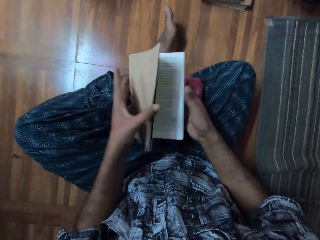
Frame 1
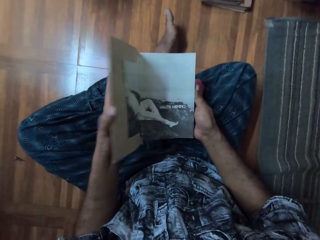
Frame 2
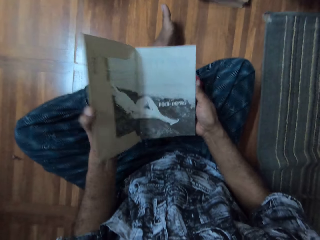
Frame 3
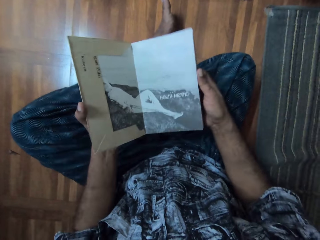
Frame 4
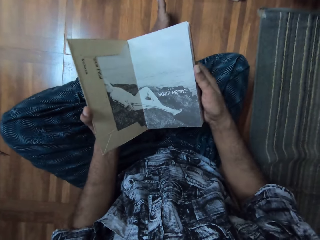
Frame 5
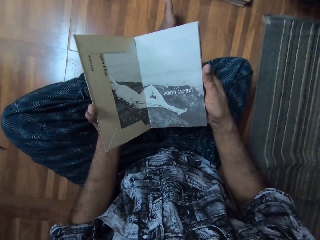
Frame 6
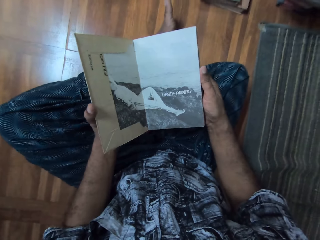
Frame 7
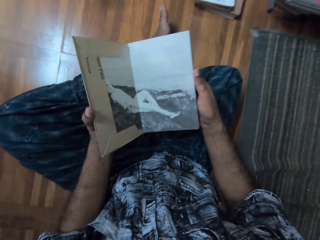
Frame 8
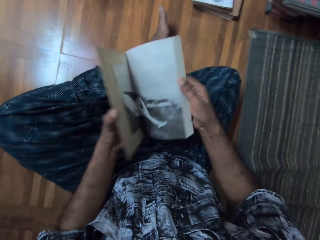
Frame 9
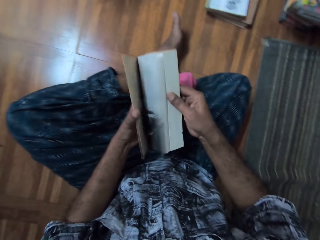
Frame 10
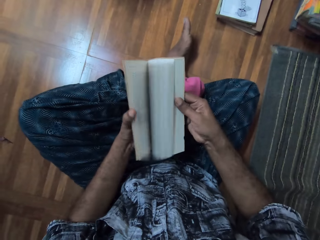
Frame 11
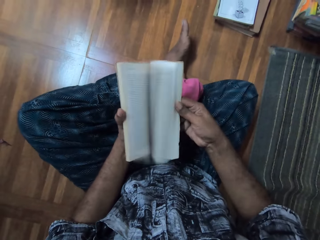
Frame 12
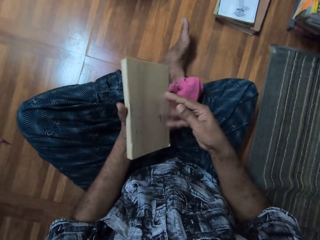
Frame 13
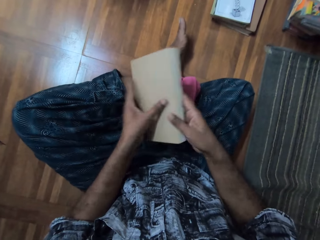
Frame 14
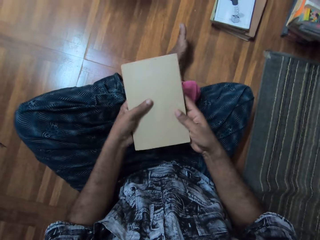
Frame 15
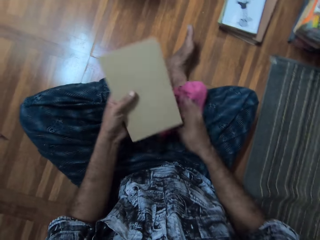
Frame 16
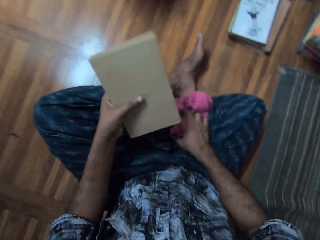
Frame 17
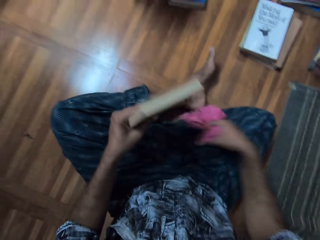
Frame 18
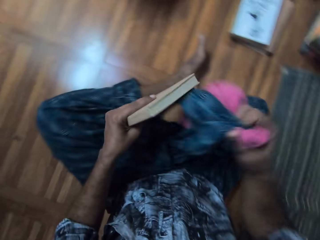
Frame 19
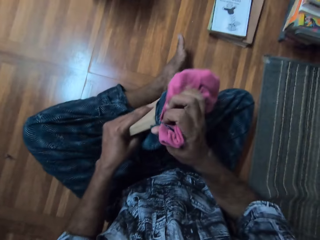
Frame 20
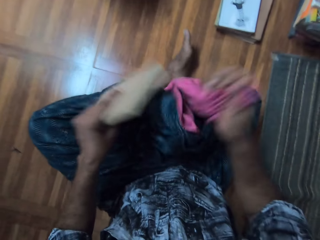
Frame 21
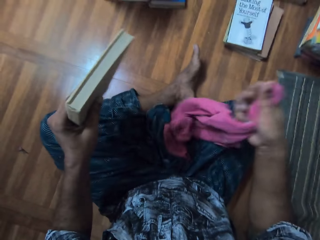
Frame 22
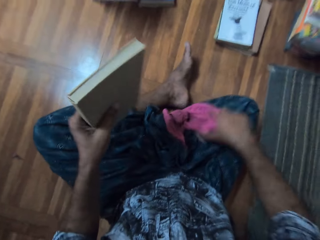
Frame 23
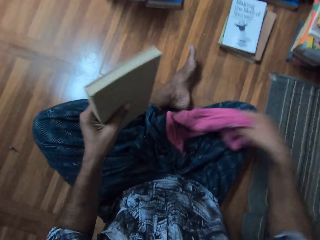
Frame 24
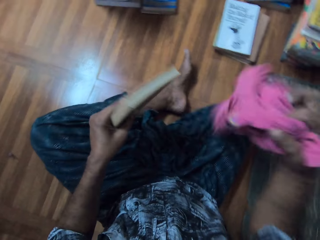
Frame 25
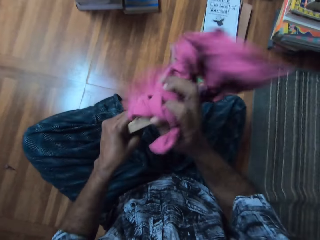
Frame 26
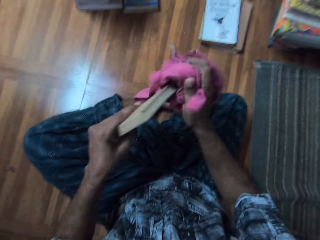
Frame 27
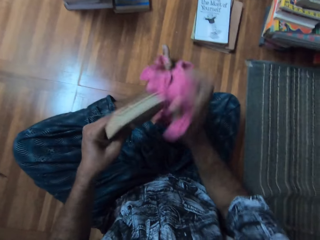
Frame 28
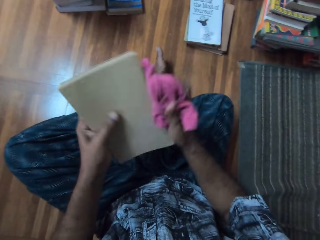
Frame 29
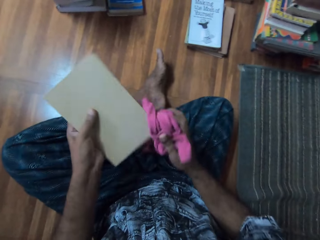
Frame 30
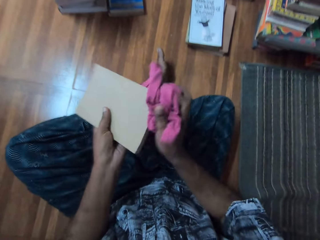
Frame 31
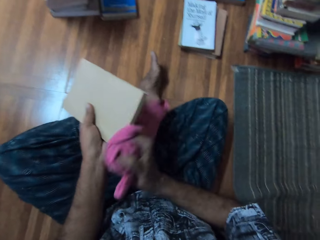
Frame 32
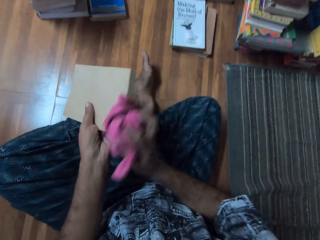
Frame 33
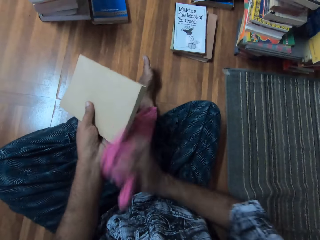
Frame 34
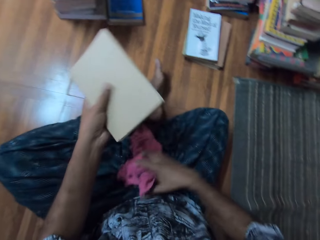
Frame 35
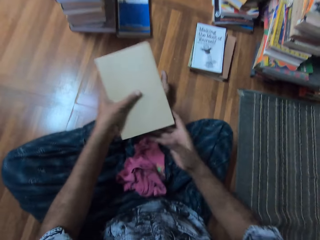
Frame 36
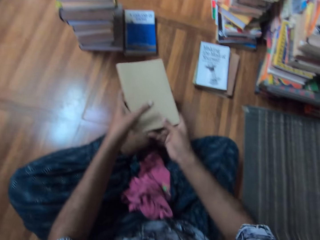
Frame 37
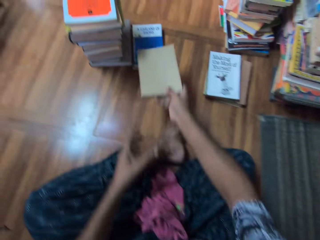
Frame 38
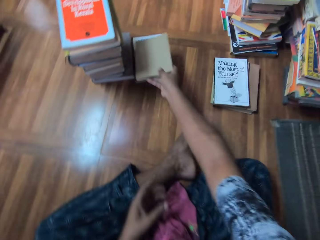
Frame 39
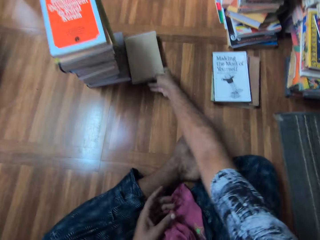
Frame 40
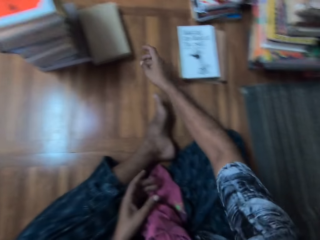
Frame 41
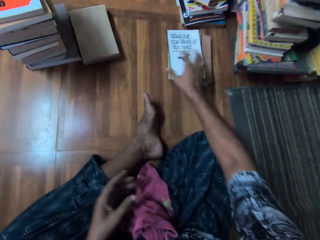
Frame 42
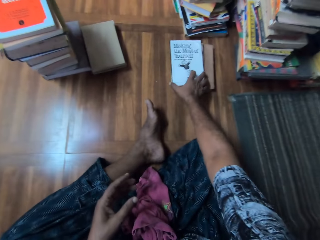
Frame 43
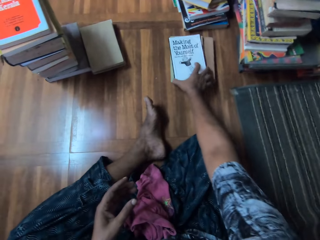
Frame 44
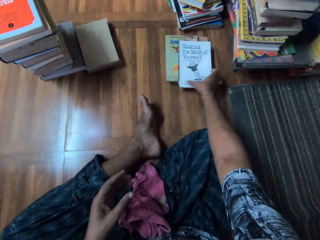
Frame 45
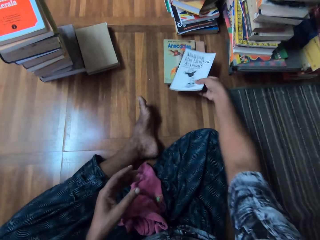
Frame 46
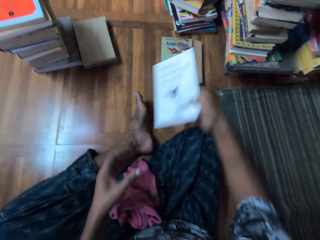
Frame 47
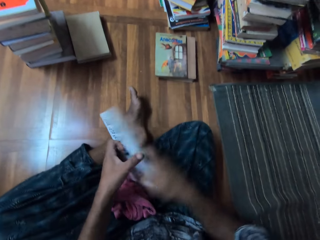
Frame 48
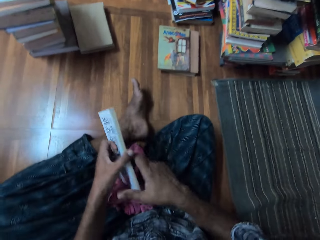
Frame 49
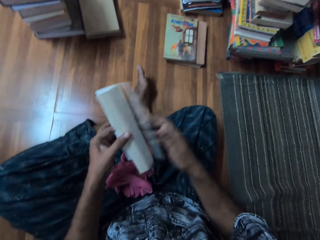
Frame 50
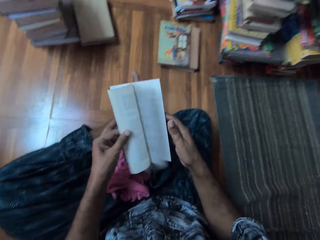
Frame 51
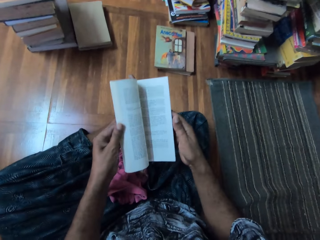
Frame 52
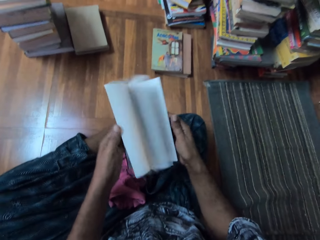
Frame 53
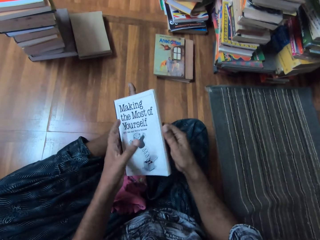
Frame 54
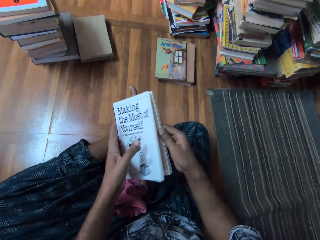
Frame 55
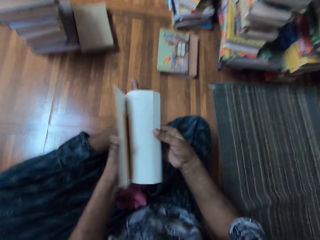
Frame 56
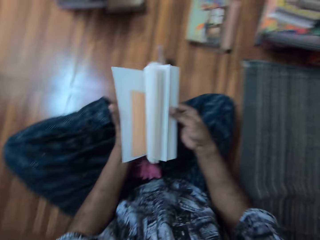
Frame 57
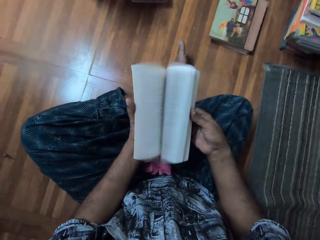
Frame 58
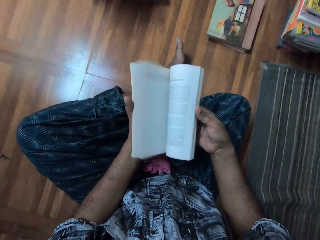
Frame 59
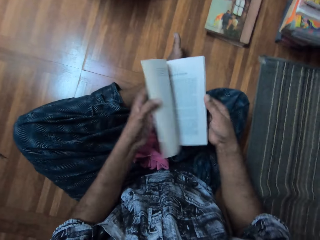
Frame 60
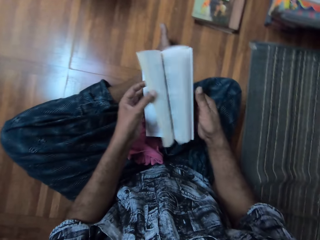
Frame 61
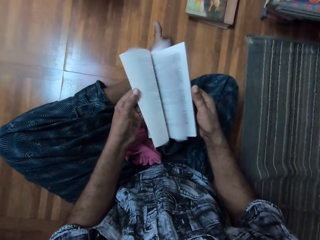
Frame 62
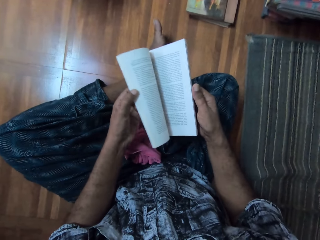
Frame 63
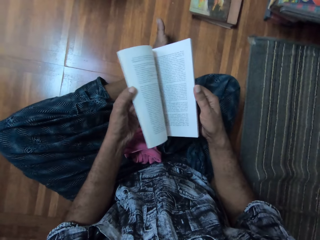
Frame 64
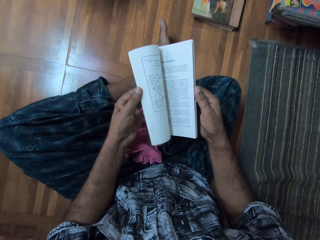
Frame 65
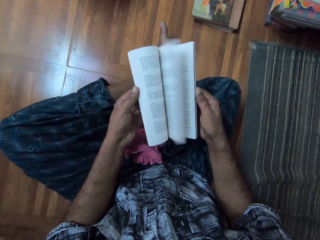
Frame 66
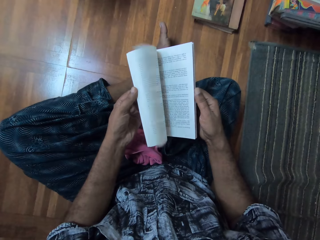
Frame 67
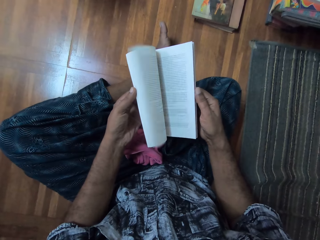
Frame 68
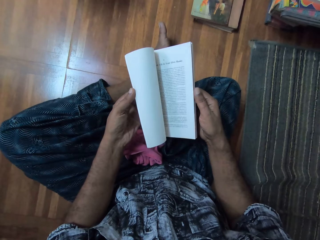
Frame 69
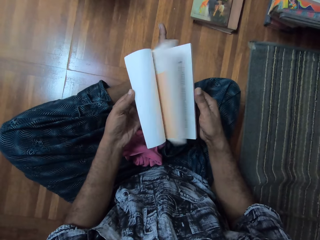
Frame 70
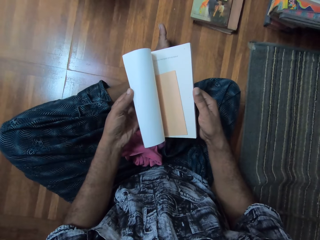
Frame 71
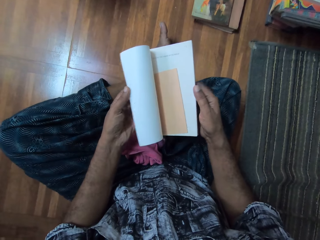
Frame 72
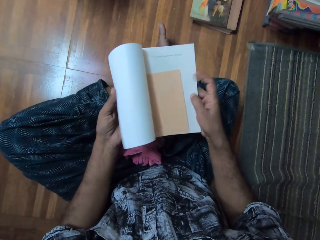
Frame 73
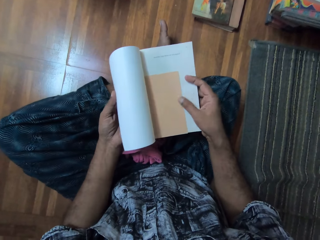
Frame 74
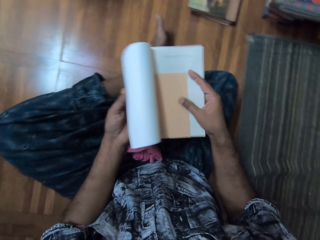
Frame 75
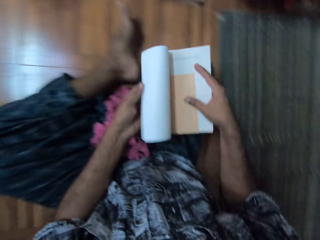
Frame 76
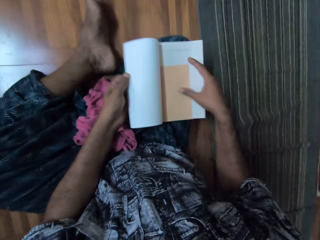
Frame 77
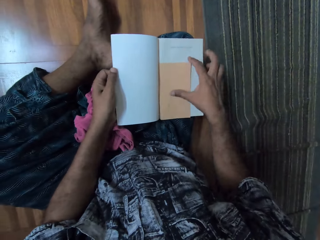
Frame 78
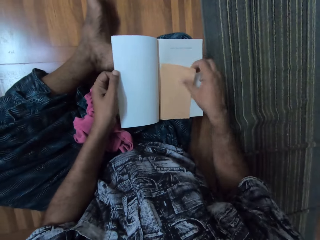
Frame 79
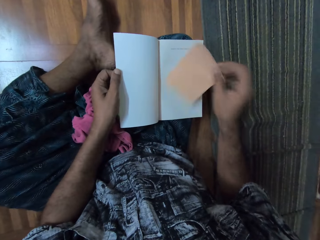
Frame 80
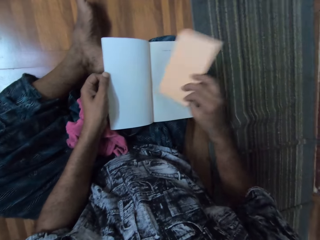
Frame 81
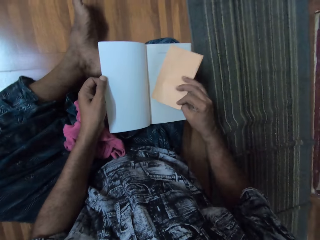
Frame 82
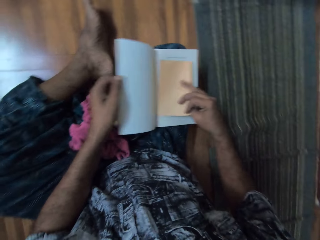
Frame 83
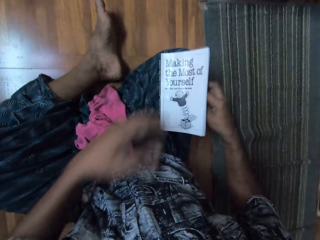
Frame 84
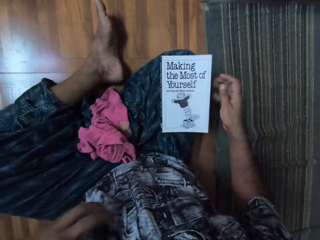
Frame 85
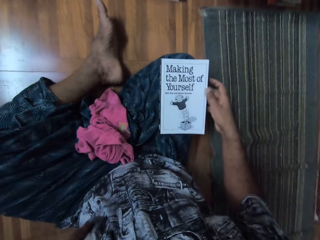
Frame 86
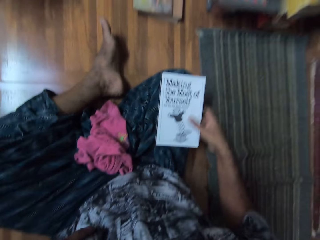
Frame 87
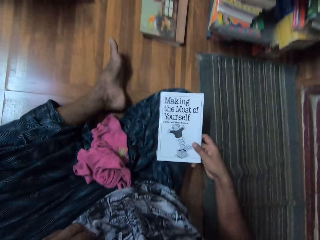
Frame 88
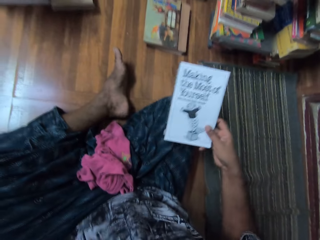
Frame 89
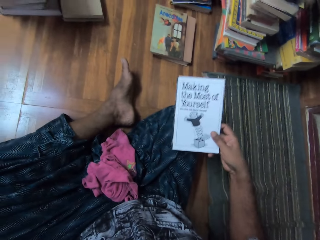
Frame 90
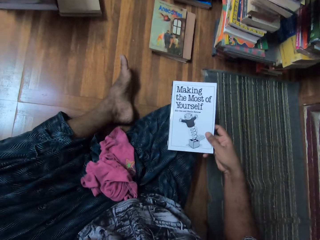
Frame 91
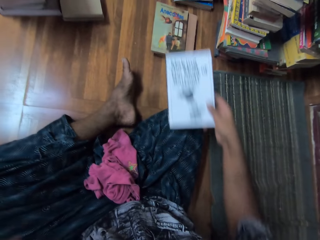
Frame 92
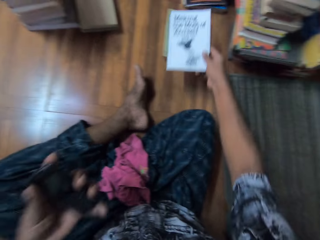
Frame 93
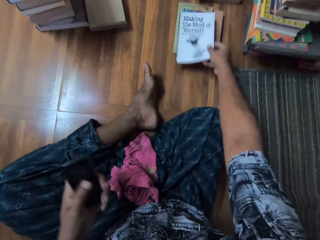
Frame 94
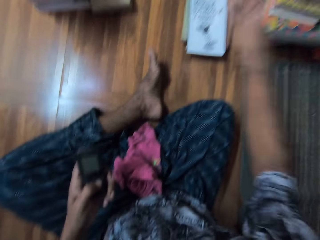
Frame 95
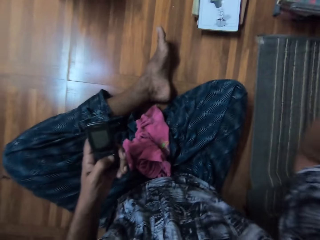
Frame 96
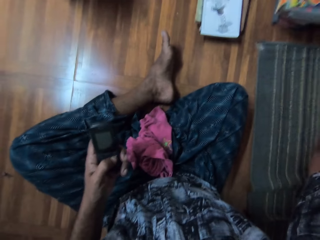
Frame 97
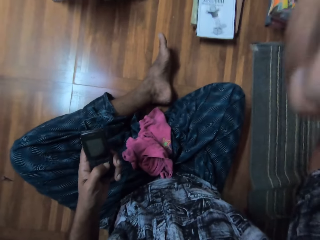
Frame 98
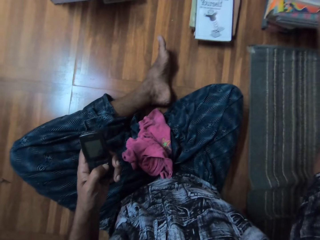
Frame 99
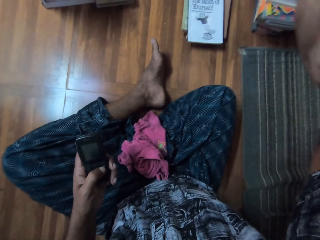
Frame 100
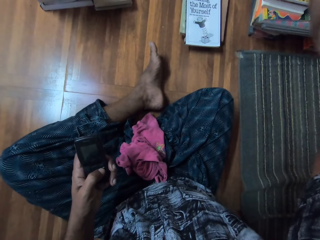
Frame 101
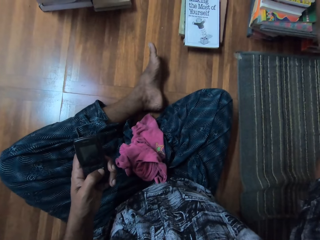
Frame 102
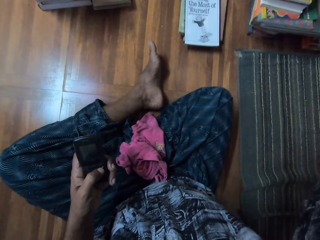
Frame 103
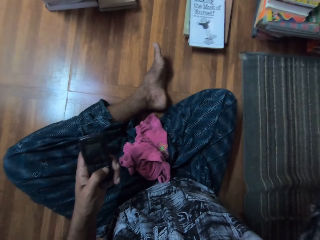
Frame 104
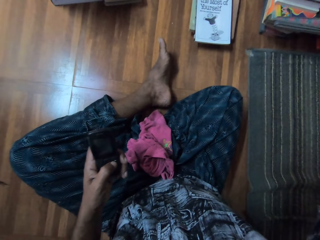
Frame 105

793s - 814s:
The camera wearer looks at the book. She opens the book. She carries the cloth from her lap with her right hand. She cleans the book in her left hand with the cloth in her right hand. She drops the cloth on her lap with her right hand. She drops the book on the pile of books on the floor with her right hand. She carries a book from the pile of books on the floor with her right hand. She touches the book with her left hand. She flips through the pages of the book with her left hand. She opens the book. She carries a card in the book with her right hand. She drops the book on her lap with both hands. She drops the card in the book with her right hand. She closes the book. She picks the book from her lap with her right hand. She drops the book on the pile of books on the floor with her right hand. She adjusts the camera.
